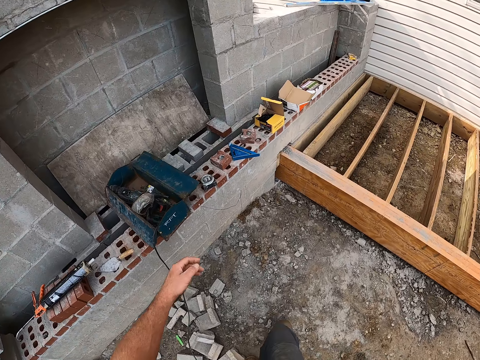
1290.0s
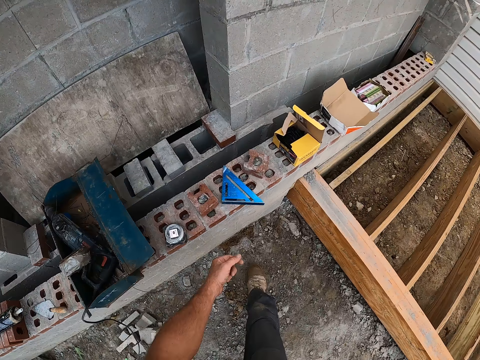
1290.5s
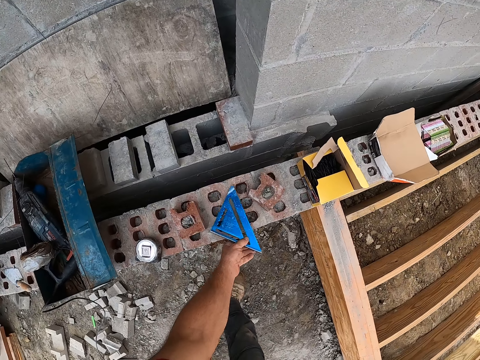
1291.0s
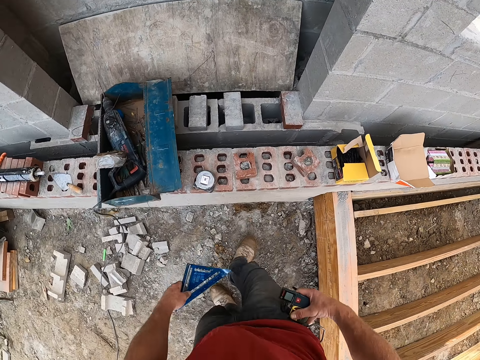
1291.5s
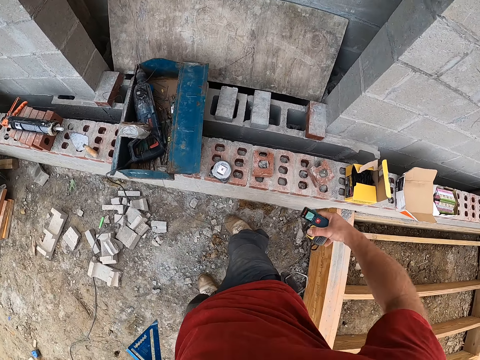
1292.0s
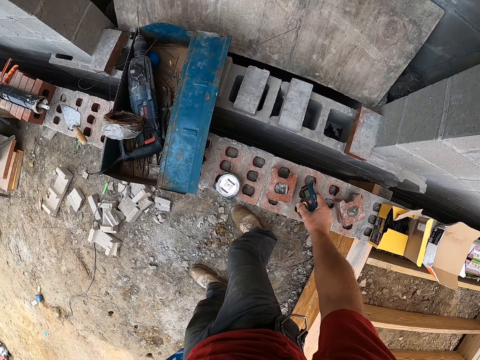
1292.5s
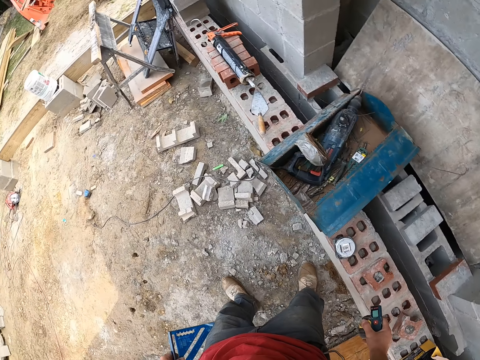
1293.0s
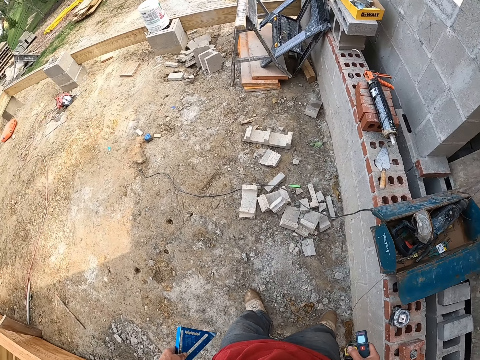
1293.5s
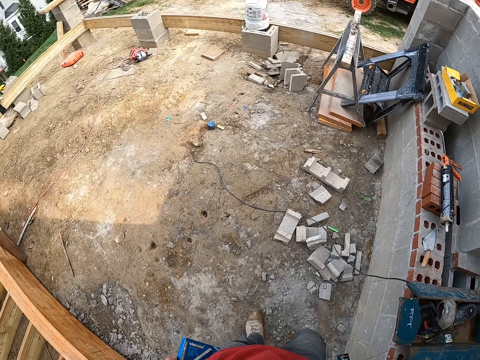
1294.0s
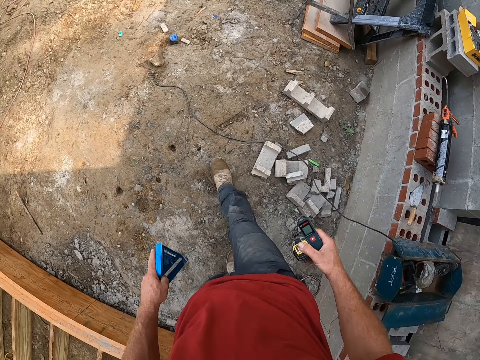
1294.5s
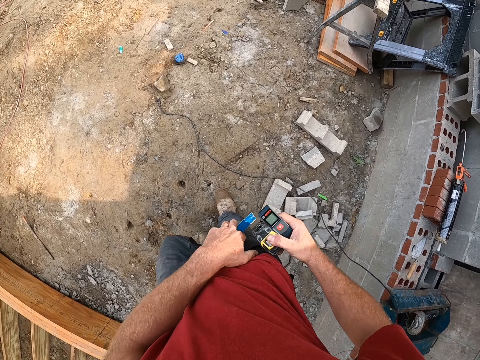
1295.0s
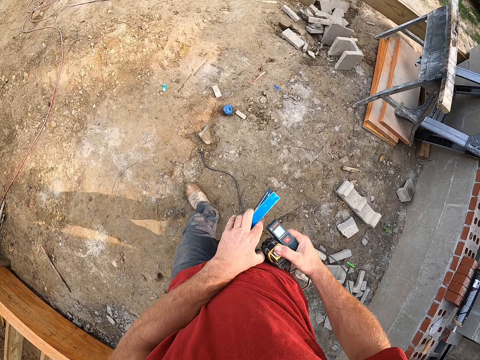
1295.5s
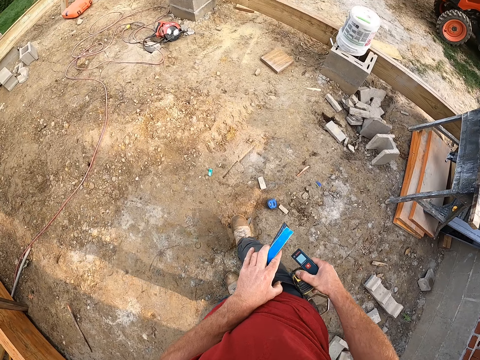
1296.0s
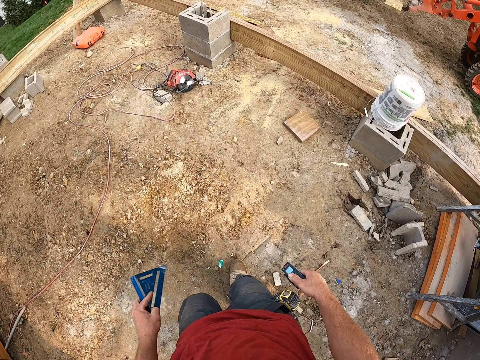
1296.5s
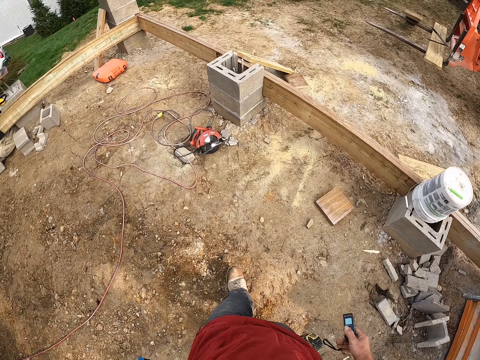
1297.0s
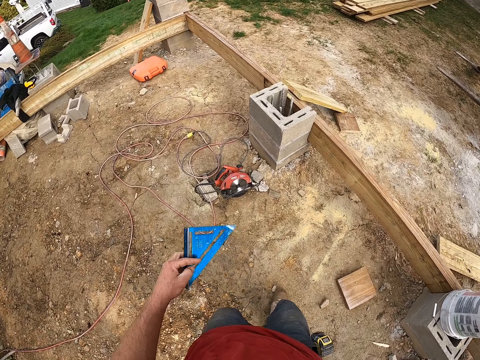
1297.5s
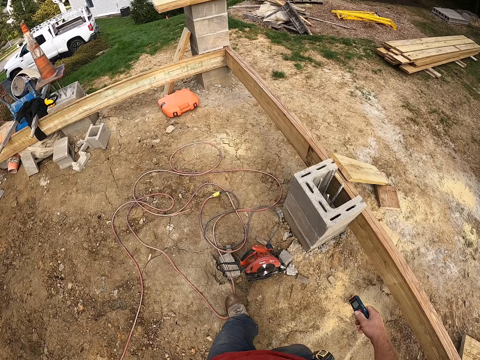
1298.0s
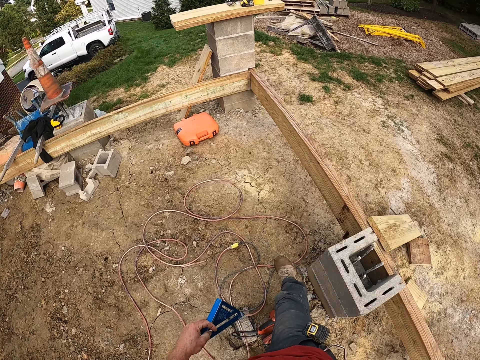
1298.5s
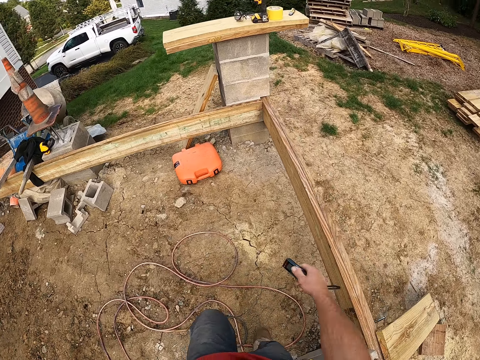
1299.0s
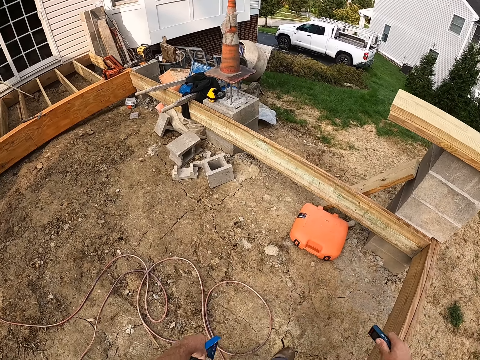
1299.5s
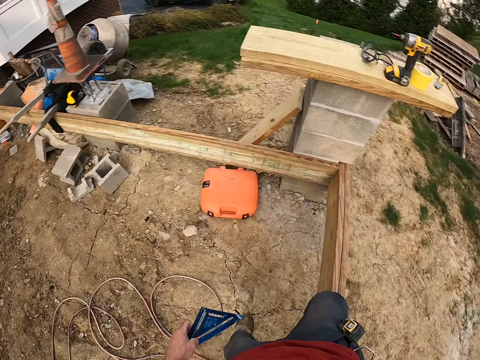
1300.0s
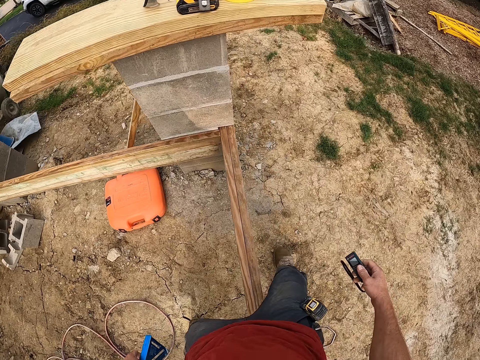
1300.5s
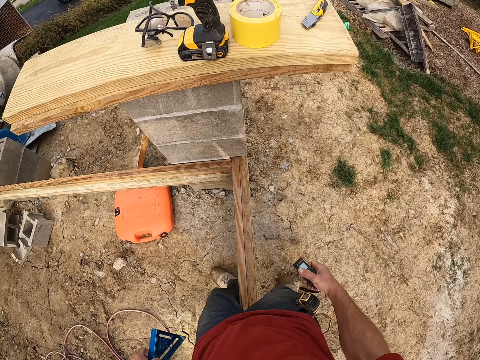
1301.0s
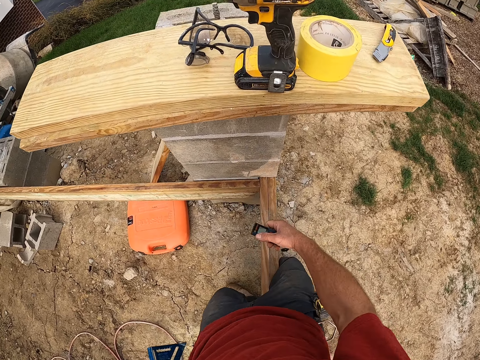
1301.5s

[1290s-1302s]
The camera wearer picks up a blue ruler. He removes a measuring tape from his pocket side. He walks to another part of the worksite. He puts the measuring tape back on his pocket side.

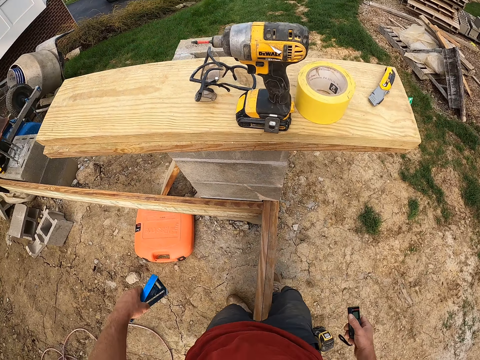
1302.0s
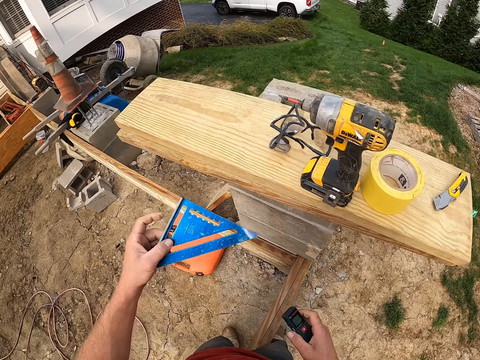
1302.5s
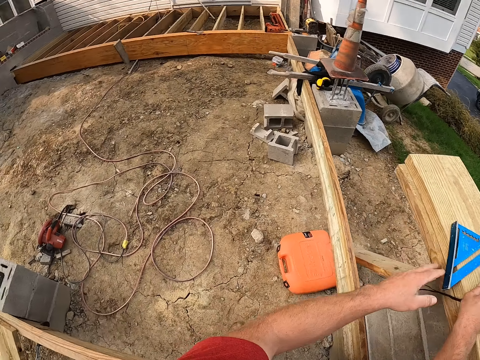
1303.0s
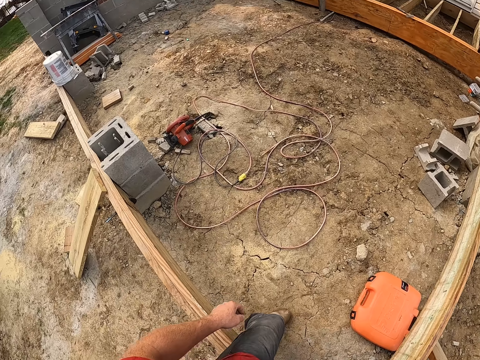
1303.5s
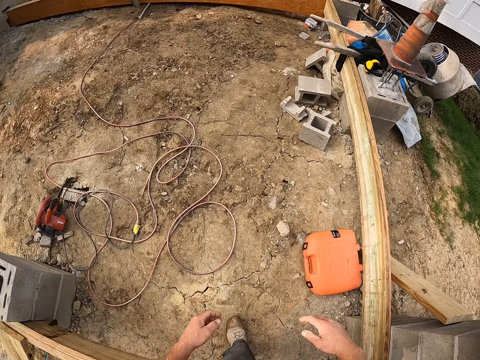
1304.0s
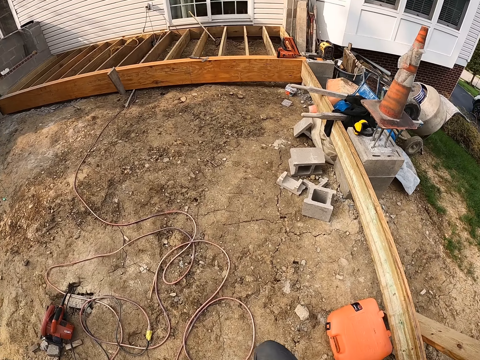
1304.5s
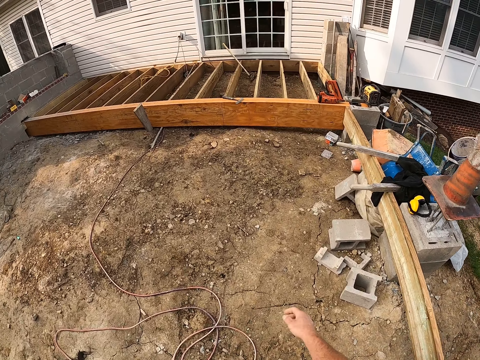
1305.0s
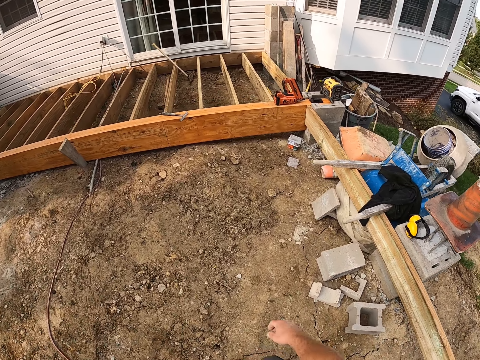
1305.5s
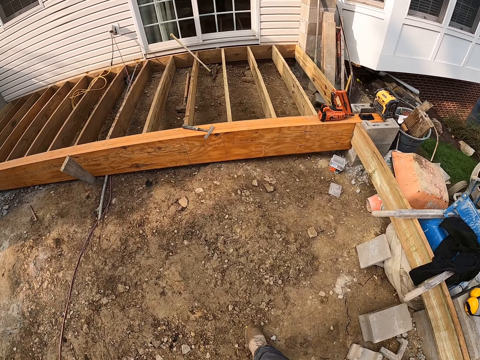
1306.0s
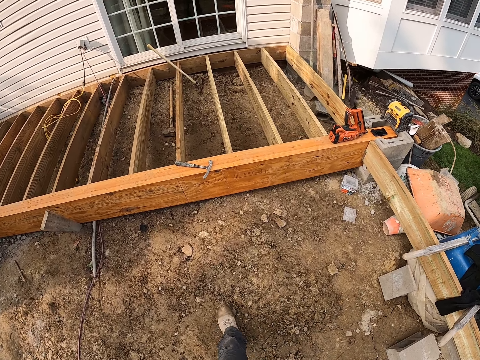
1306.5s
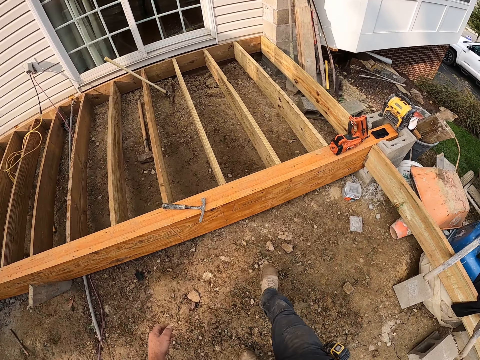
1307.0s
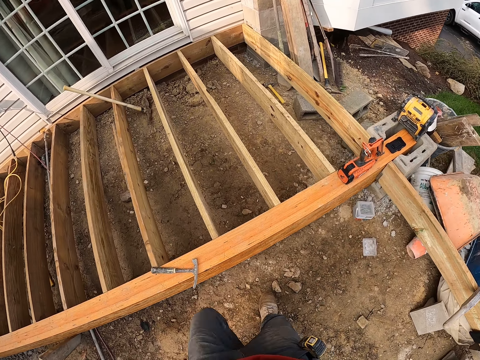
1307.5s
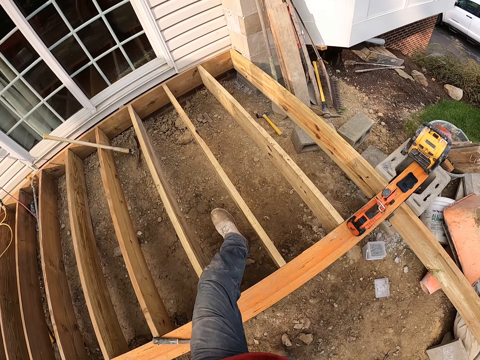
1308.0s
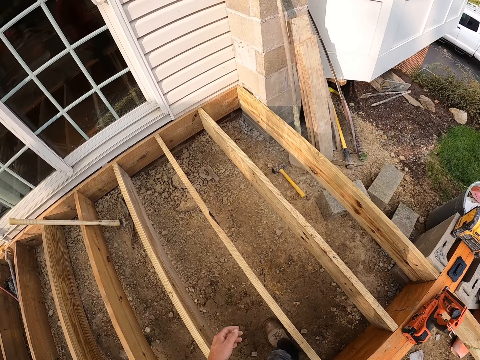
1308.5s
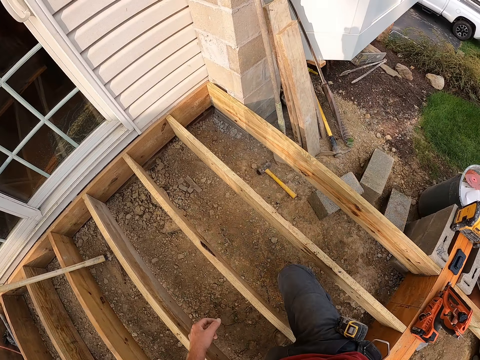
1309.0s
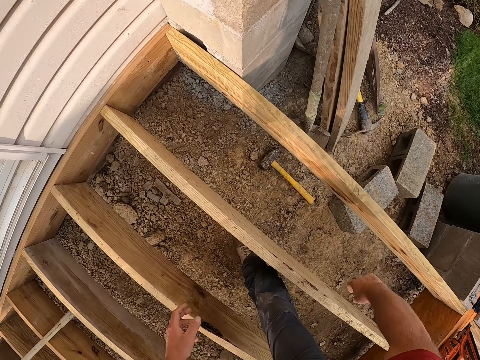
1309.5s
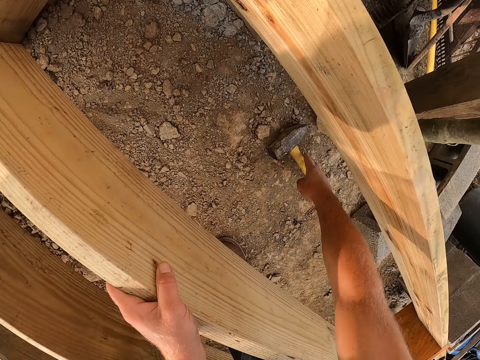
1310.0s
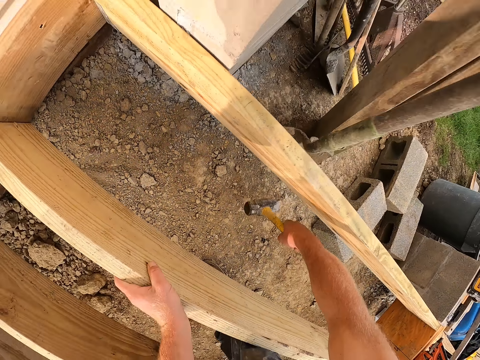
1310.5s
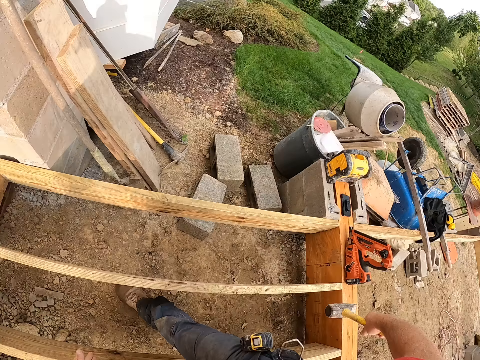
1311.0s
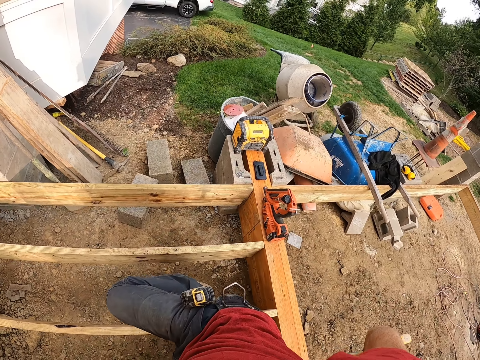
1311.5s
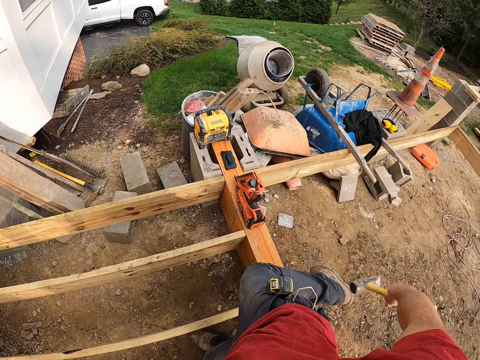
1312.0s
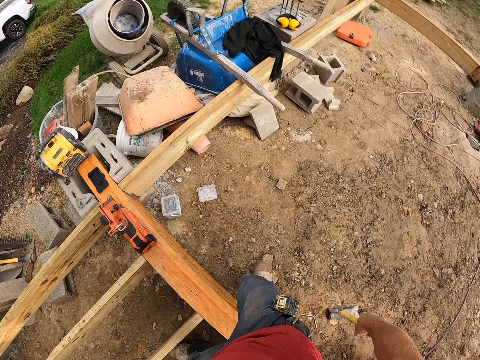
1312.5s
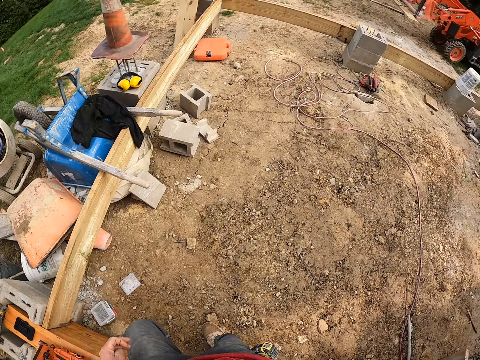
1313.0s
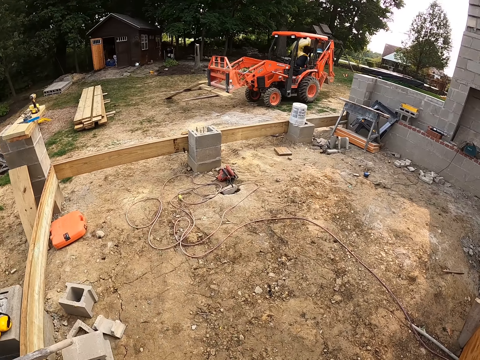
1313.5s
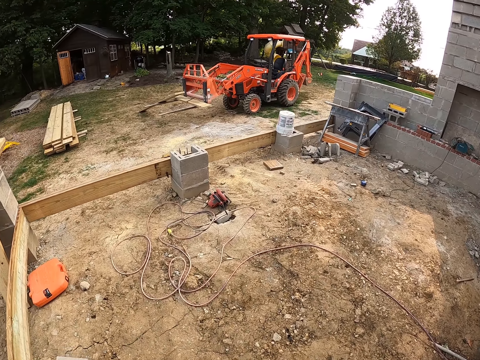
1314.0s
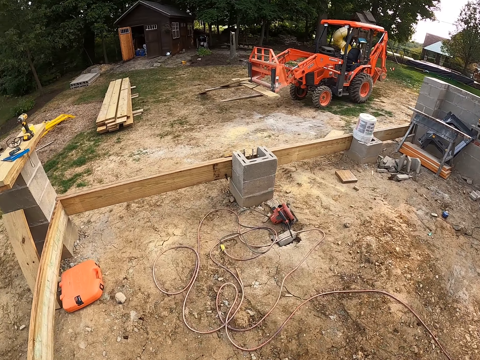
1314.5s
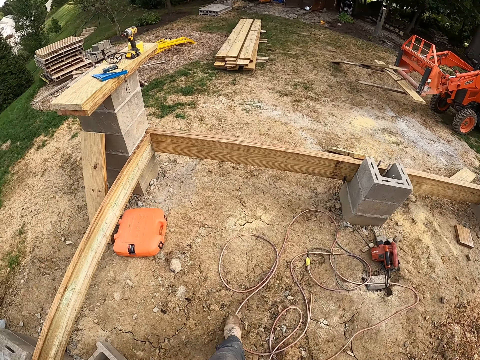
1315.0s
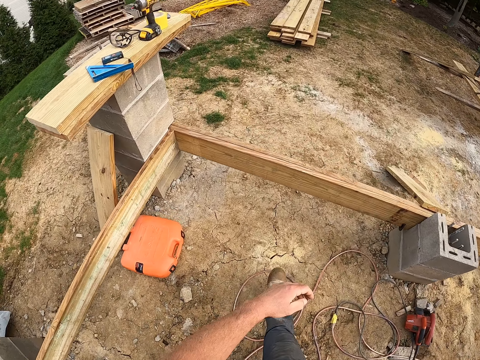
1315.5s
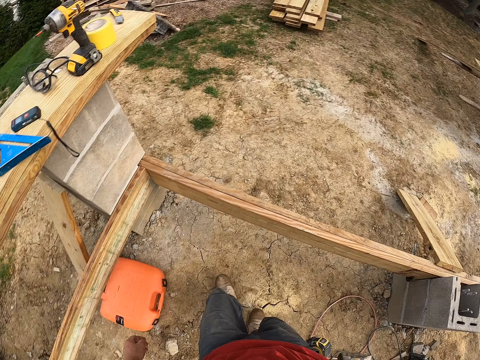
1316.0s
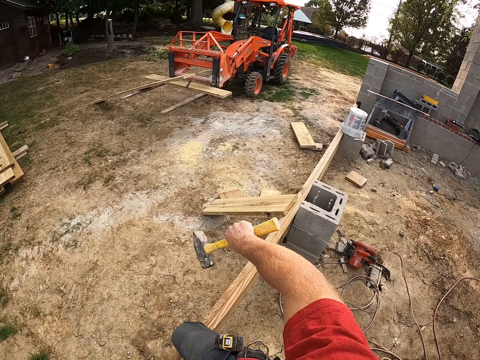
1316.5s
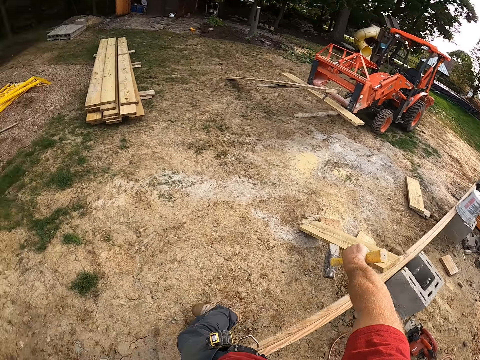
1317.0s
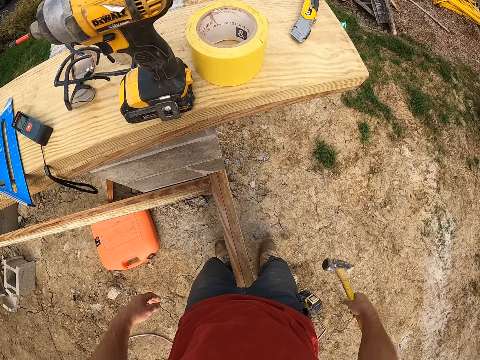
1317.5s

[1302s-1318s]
The camera wearer drops the blue ruler and the laser measure on top of the wood. They walk towards the wooden frame. They pick up the hammer. They walk towards the blue ruler on top of the wood.
